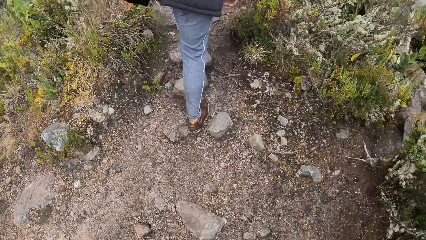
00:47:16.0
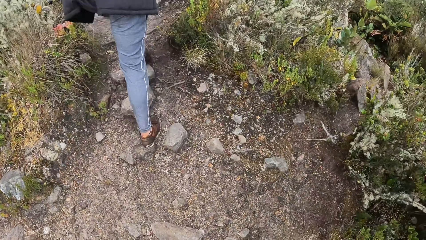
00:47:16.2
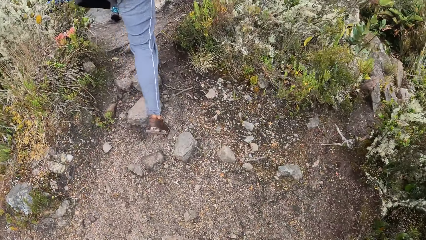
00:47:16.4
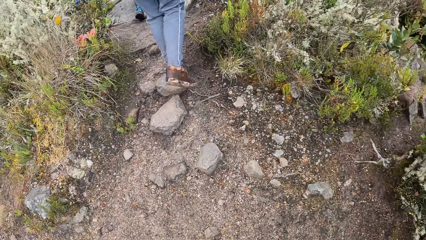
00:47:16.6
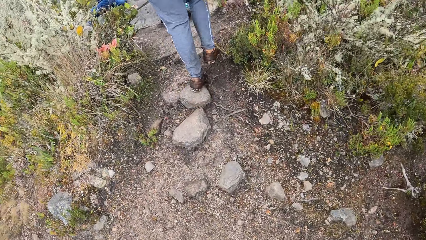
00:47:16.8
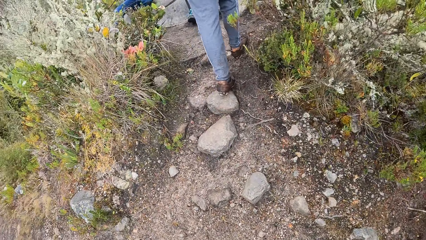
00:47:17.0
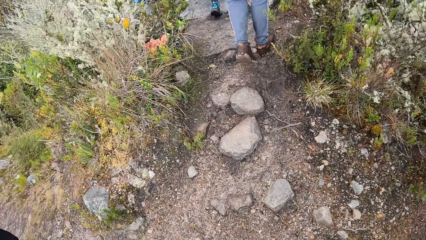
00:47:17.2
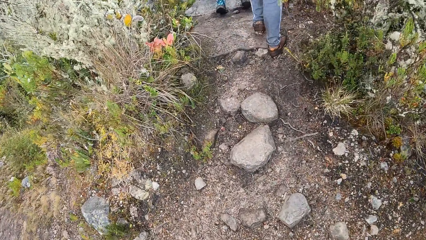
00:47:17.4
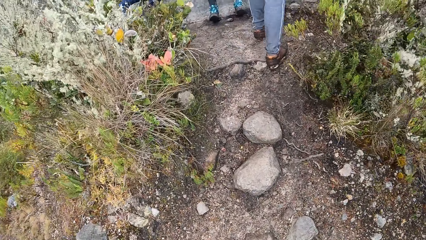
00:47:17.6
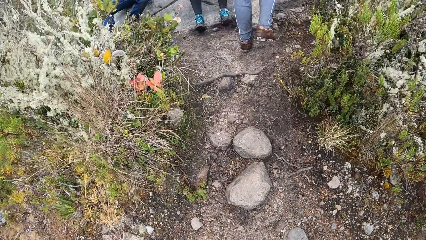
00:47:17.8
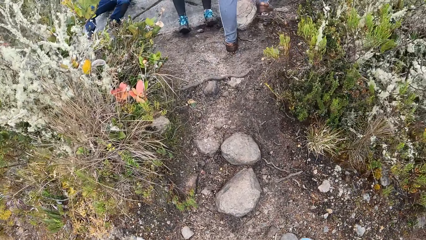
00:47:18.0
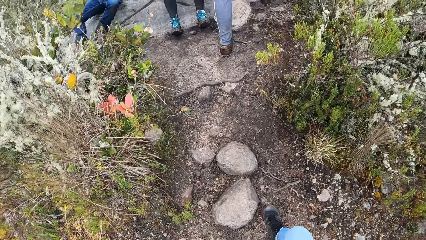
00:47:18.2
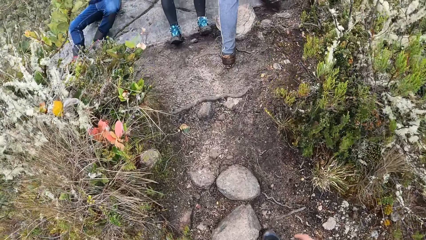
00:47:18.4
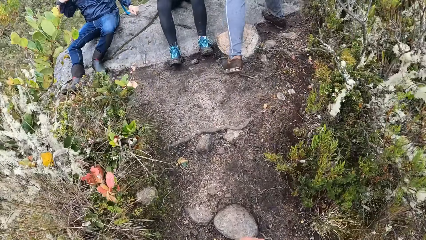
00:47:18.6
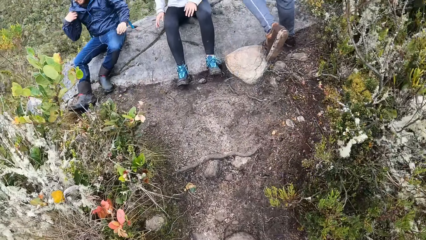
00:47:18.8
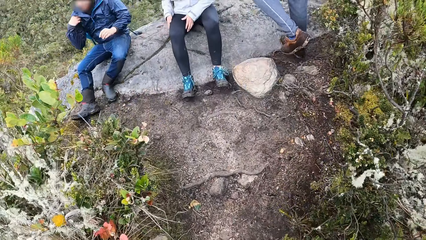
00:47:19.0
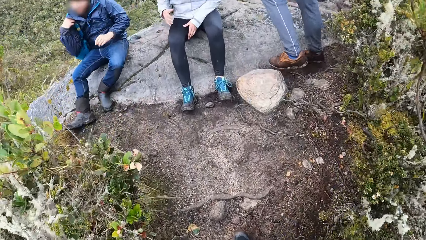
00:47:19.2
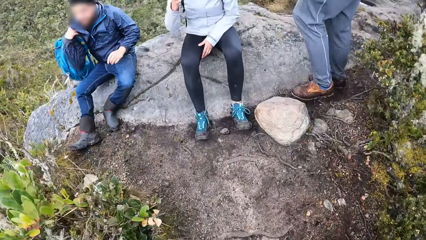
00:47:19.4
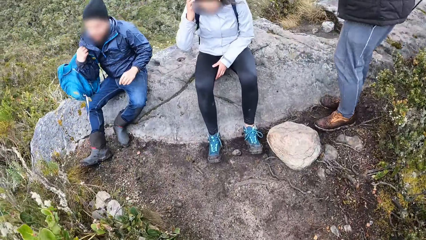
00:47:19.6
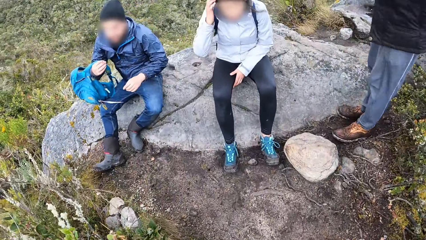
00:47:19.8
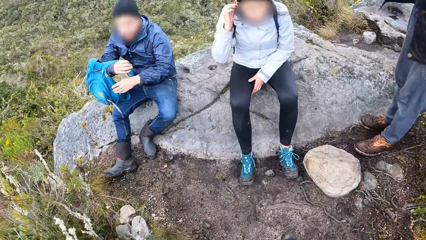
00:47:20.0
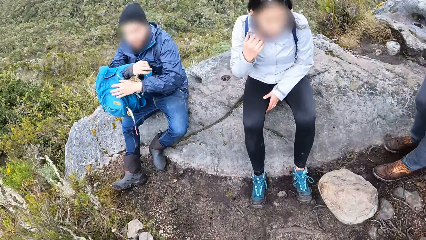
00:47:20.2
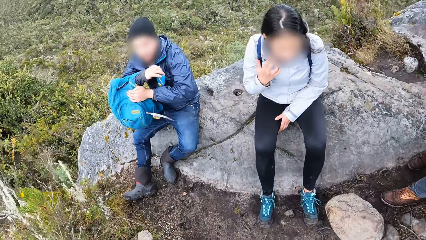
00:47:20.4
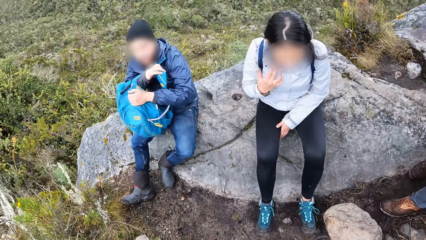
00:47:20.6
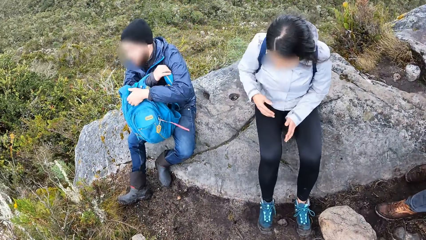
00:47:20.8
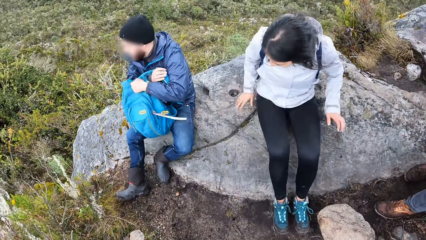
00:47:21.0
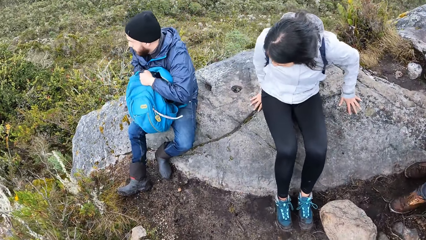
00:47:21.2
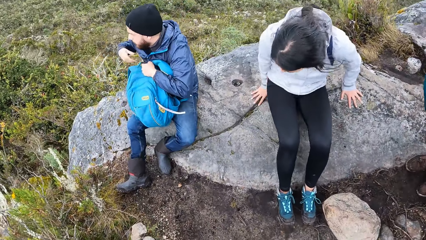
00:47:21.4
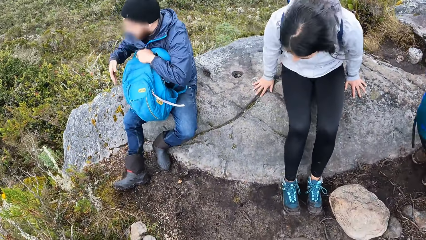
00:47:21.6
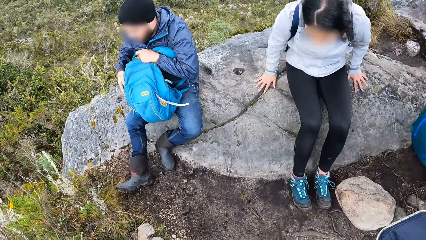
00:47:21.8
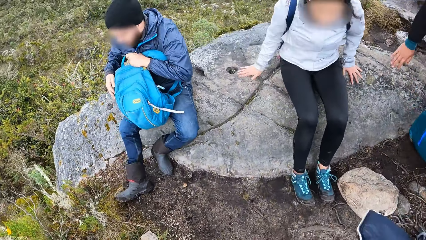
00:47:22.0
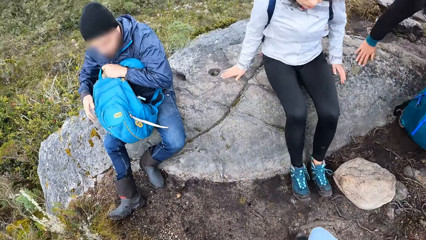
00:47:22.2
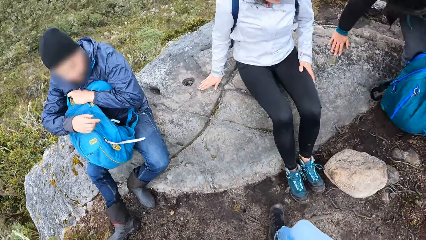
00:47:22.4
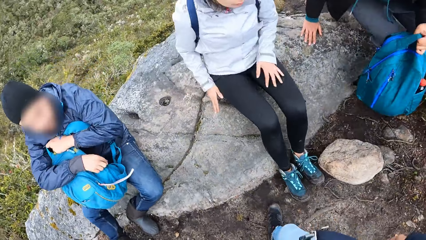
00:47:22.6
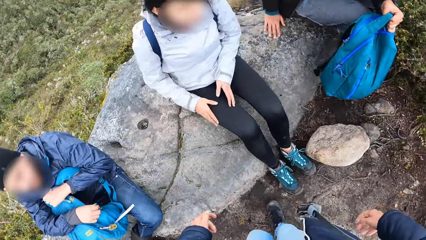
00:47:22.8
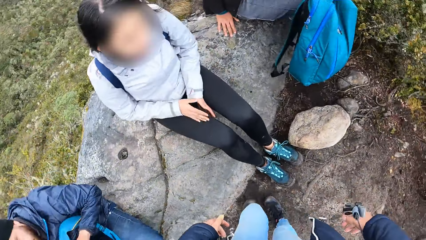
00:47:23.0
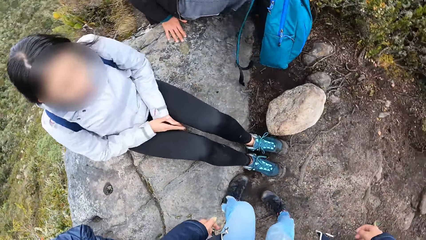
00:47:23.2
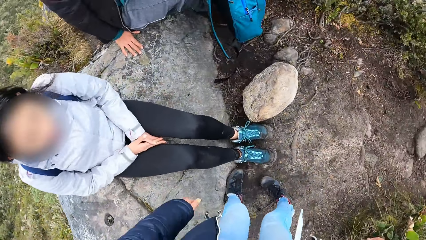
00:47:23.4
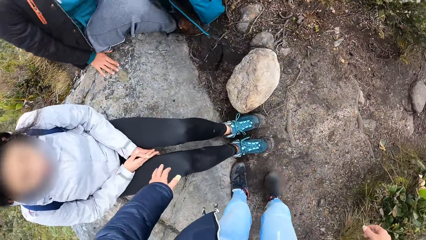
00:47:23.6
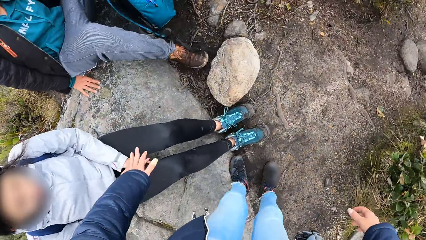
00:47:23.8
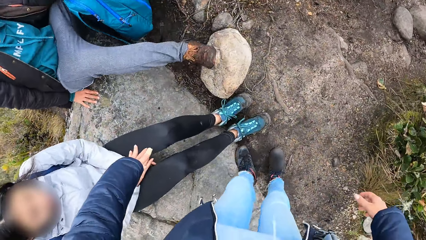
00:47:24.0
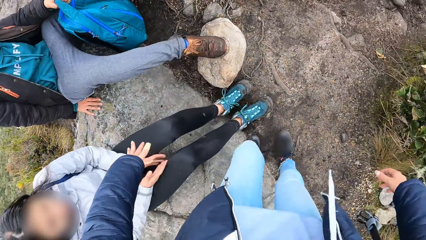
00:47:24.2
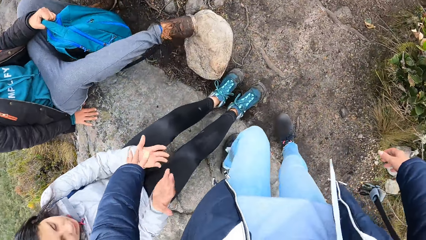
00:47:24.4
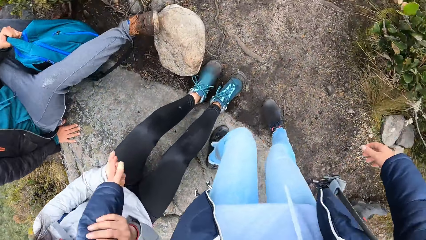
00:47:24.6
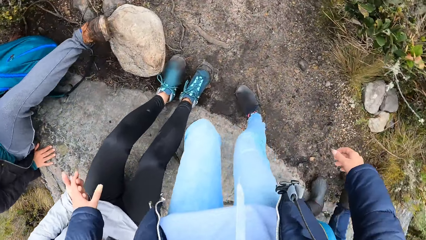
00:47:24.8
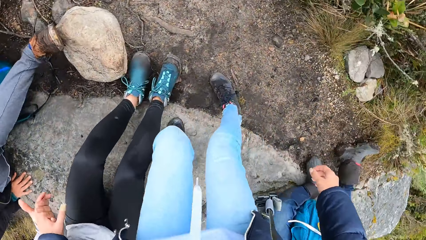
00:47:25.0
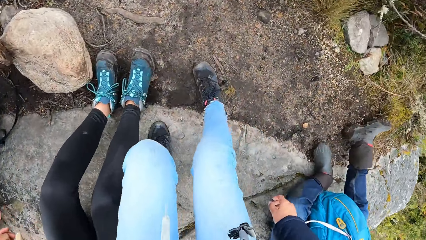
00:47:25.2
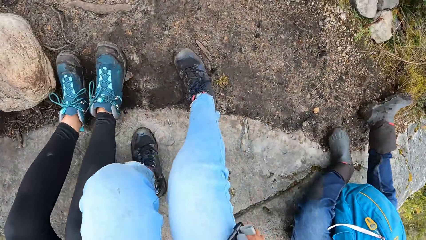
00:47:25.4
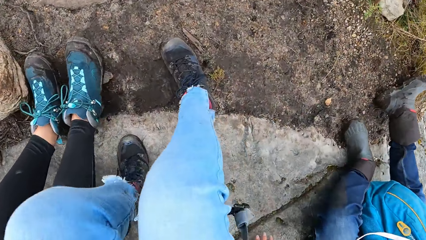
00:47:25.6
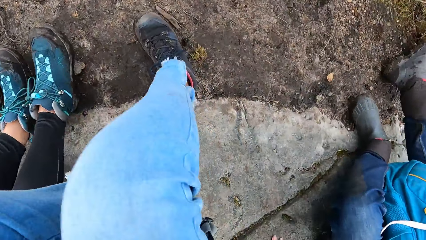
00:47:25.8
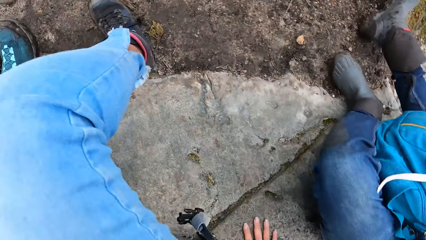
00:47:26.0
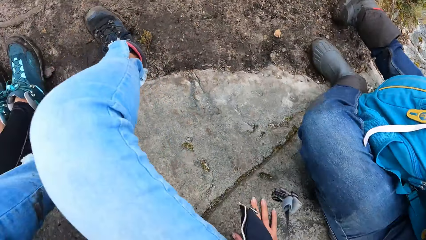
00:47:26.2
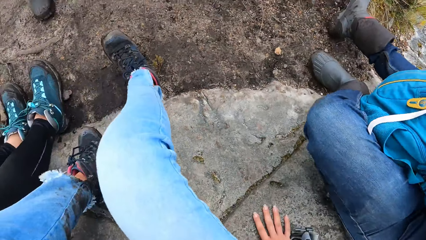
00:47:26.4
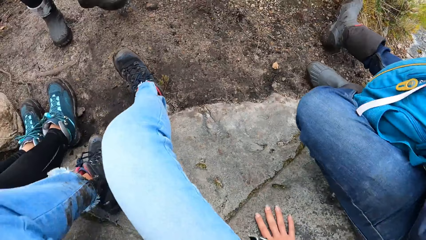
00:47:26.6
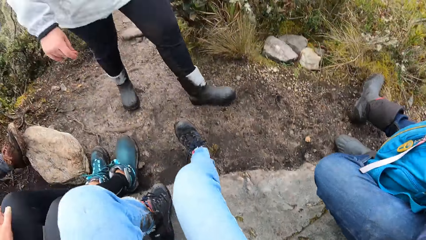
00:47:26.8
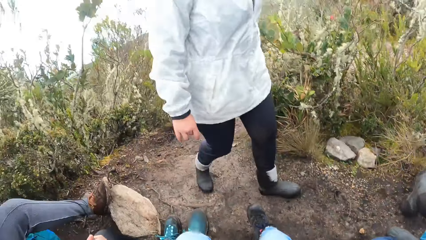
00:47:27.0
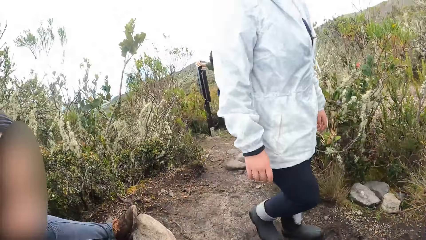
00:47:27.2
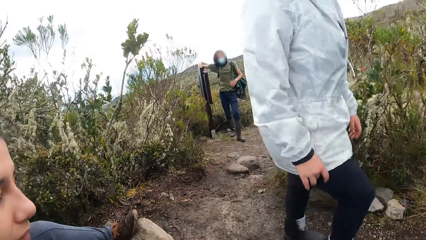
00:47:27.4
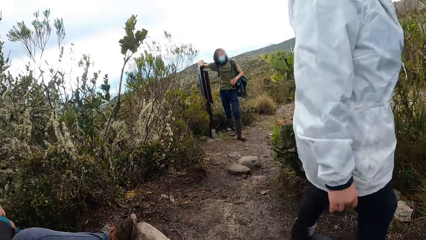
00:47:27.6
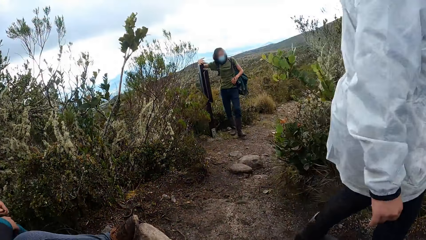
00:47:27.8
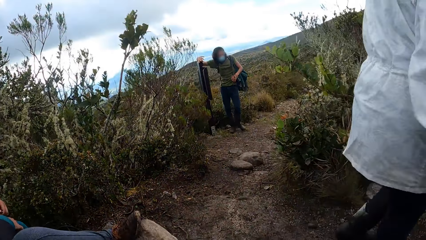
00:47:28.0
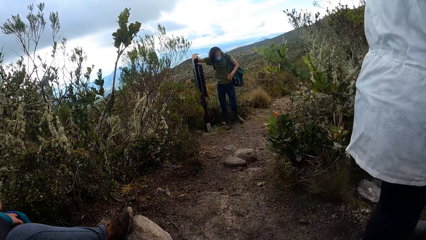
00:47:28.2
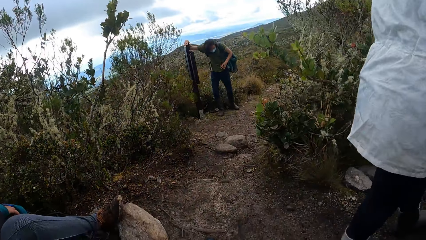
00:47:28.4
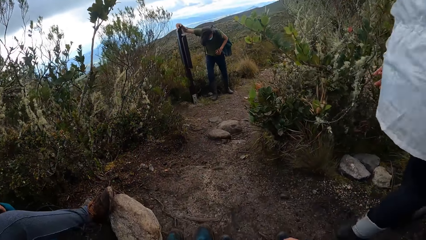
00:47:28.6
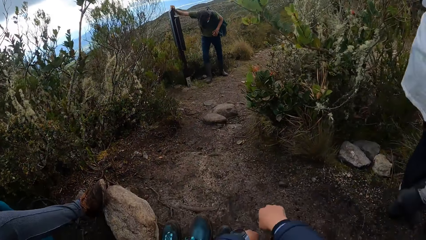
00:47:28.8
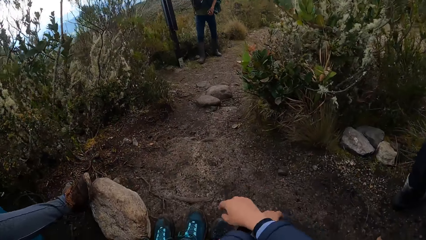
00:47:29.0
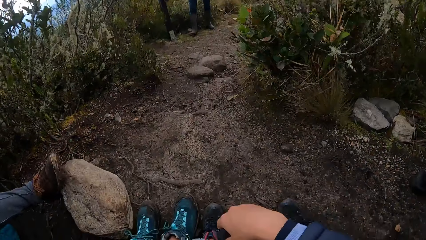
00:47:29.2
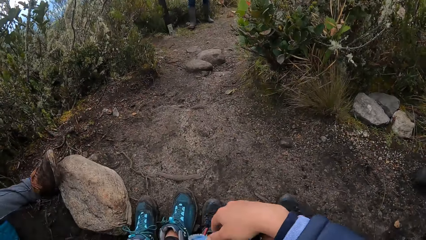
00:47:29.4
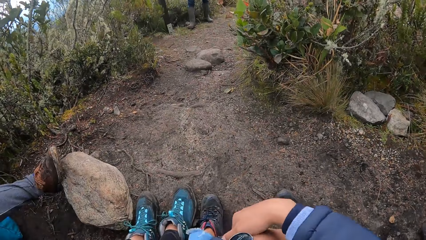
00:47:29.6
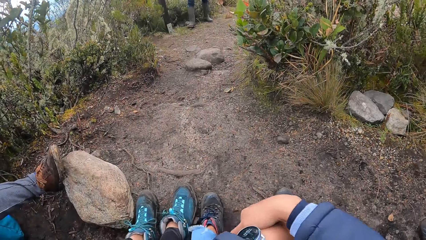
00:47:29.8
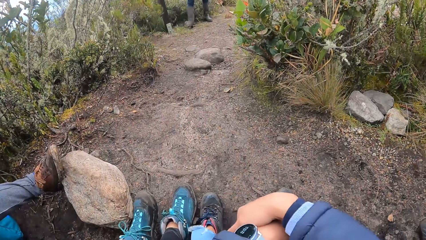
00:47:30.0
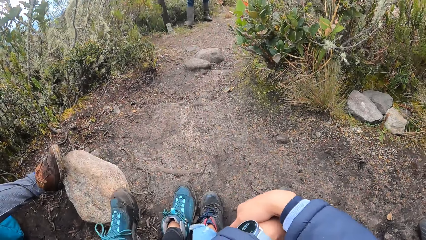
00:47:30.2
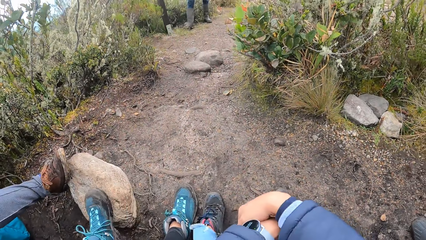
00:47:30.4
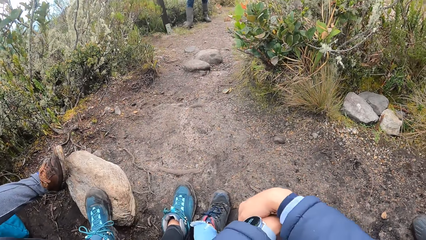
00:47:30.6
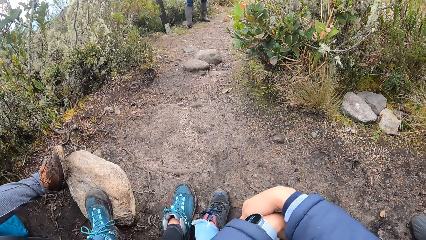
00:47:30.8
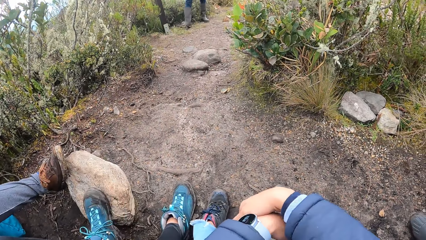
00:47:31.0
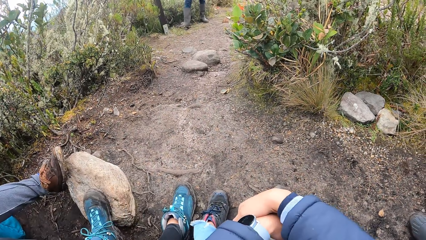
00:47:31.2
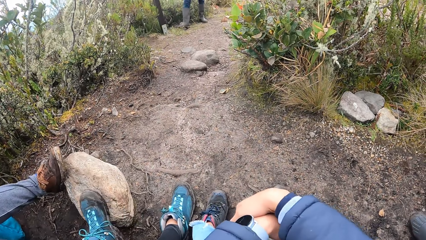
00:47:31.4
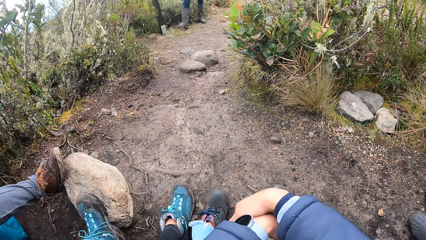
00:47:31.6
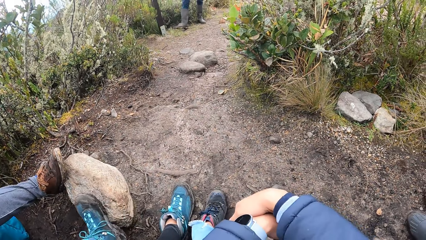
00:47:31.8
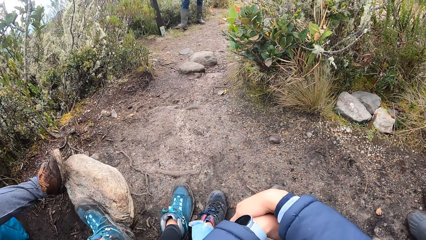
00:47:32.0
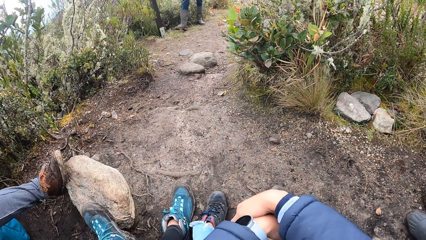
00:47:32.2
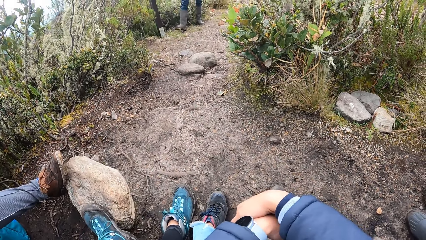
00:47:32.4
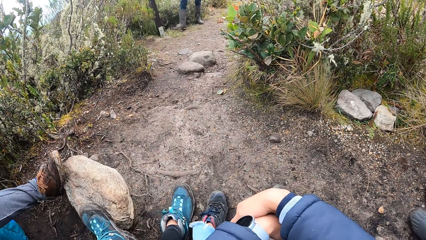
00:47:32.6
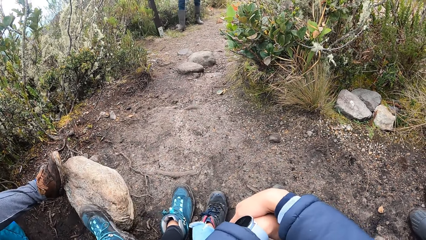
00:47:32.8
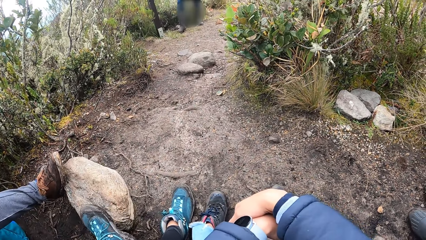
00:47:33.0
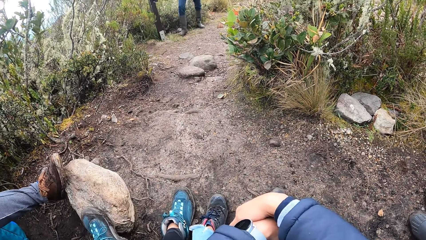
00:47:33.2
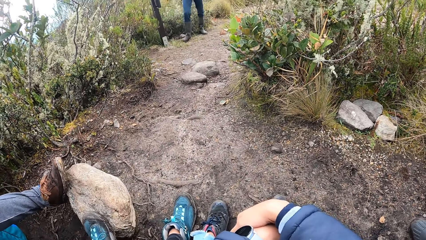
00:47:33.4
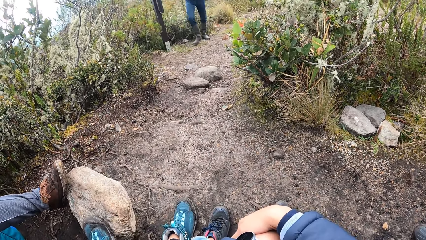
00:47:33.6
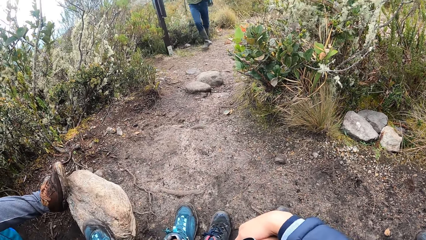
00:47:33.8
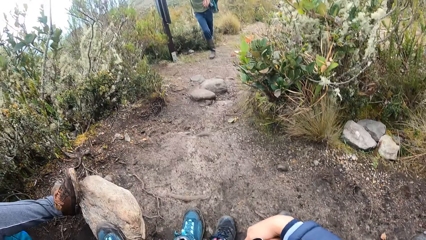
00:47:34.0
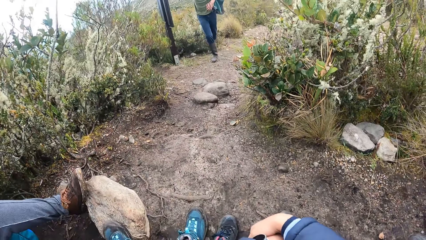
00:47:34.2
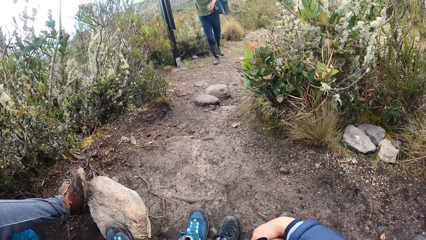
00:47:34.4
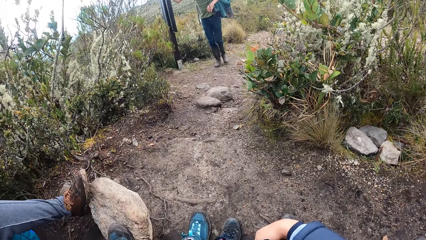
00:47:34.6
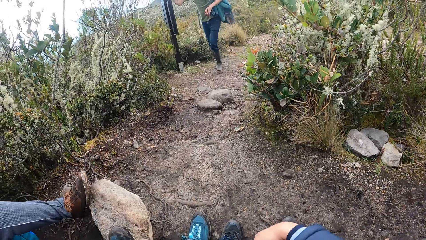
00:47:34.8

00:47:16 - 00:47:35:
The camera wearer walks around. A lady moves on a stone. The camera wearer walks towards the stone. They sit on the stone next to the lady. They place their right hand on the stone. Another lady holds the camera wearer's hands. Another lady walks around. The camera wearer looks around.
